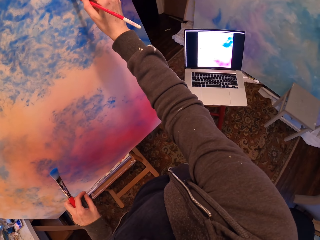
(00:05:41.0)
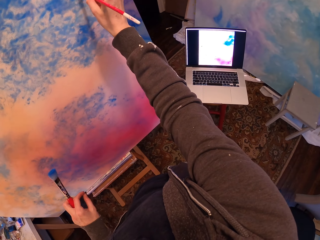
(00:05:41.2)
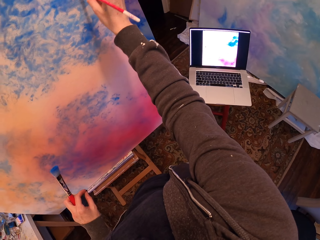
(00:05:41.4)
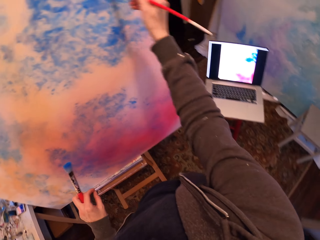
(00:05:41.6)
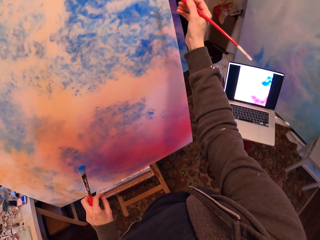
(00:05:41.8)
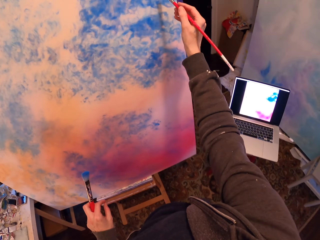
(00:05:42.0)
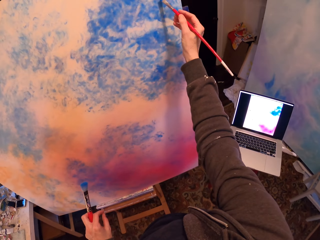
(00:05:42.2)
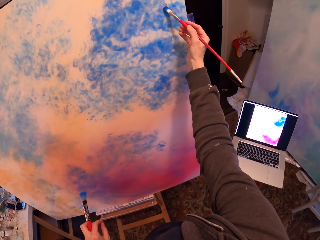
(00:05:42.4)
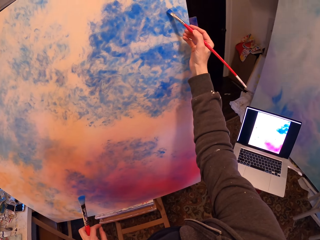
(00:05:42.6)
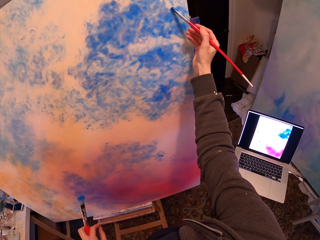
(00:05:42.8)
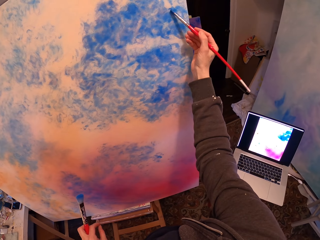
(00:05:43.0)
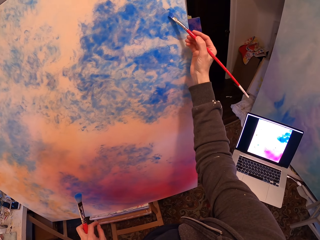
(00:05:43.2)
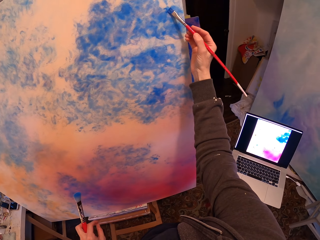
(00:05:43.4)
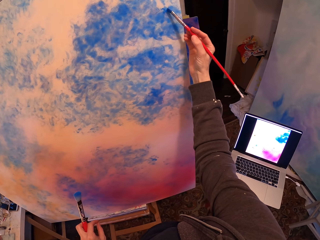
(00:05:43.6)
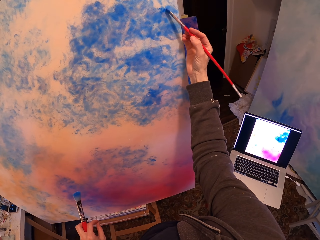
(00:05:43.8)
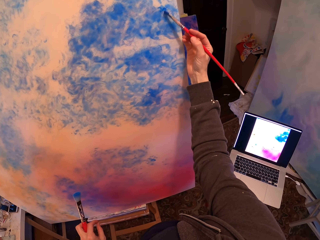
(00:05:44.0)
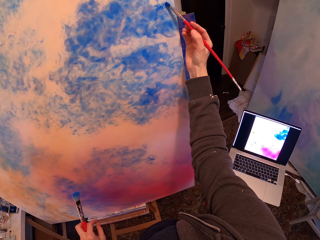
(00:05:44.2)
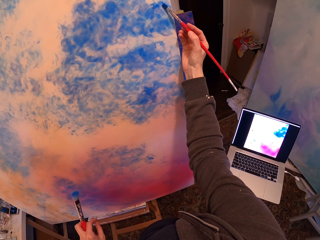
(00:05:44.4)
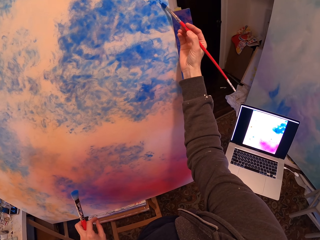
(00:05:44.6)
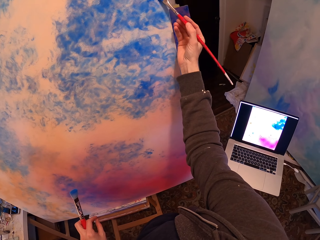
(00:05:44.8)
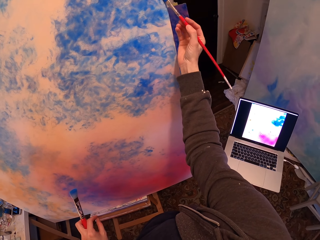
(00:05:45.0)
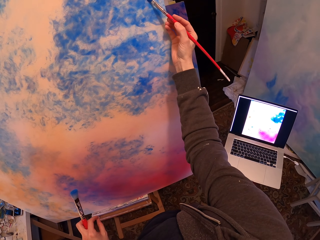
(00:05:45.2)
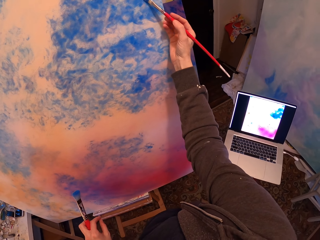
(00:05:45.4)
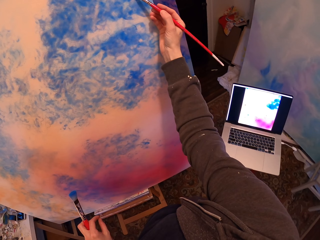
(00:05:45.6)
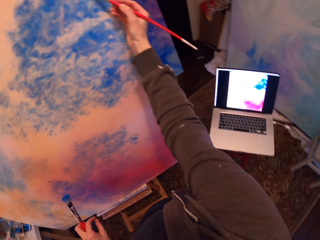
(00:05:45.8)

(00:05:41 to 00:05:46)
The camera wearer paints on a board.

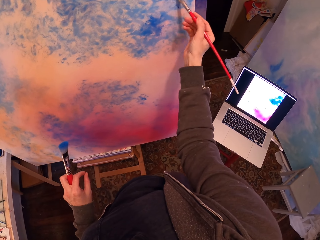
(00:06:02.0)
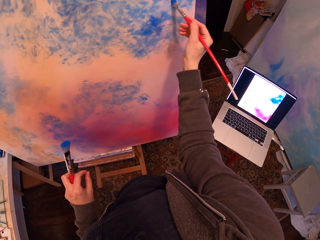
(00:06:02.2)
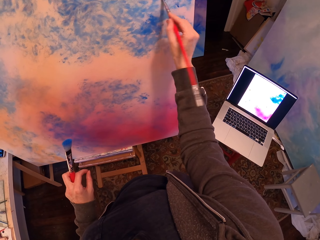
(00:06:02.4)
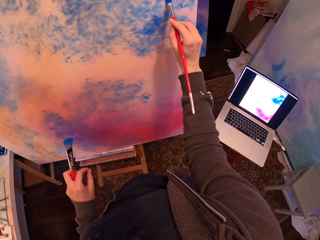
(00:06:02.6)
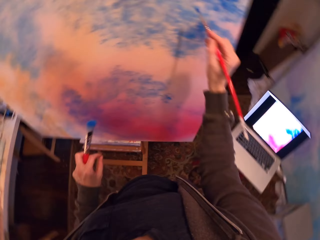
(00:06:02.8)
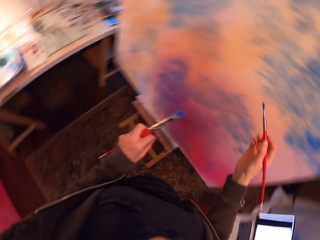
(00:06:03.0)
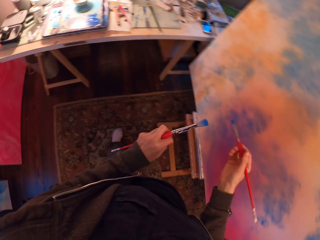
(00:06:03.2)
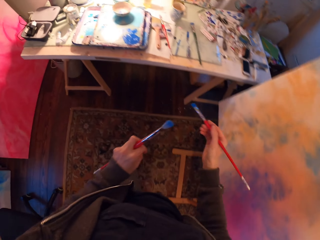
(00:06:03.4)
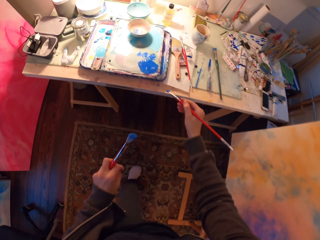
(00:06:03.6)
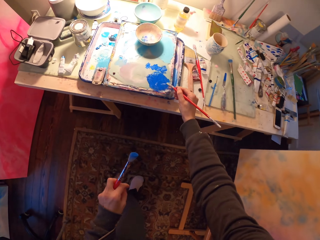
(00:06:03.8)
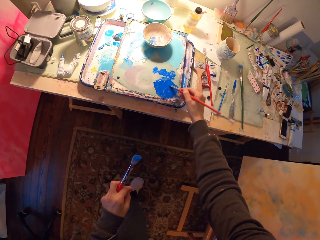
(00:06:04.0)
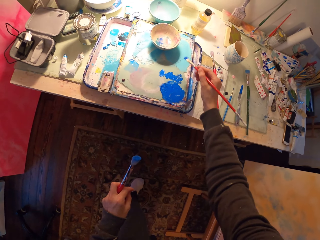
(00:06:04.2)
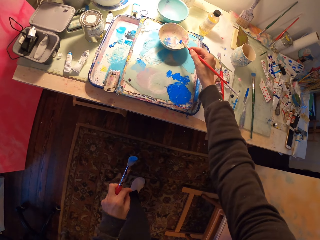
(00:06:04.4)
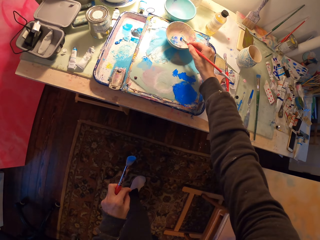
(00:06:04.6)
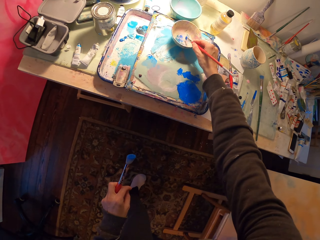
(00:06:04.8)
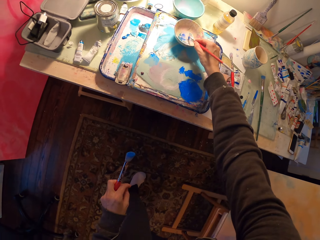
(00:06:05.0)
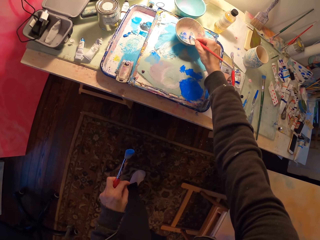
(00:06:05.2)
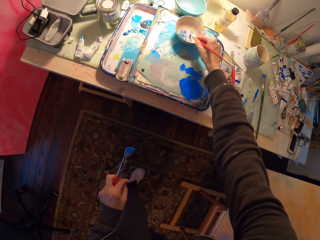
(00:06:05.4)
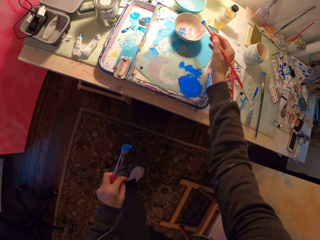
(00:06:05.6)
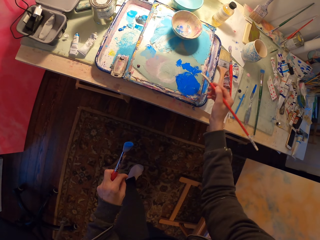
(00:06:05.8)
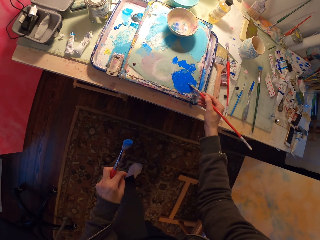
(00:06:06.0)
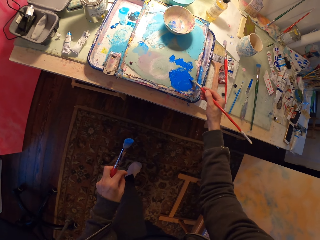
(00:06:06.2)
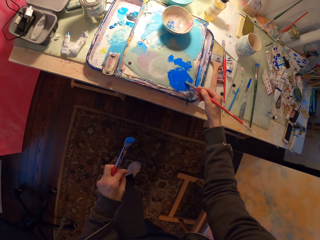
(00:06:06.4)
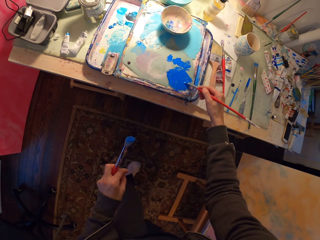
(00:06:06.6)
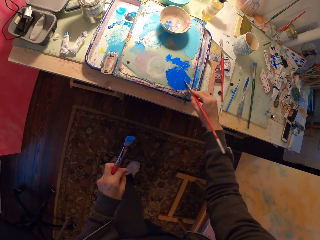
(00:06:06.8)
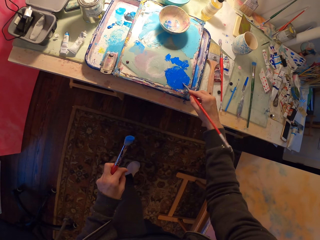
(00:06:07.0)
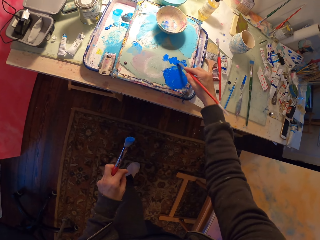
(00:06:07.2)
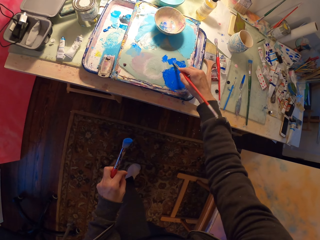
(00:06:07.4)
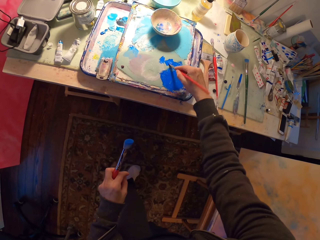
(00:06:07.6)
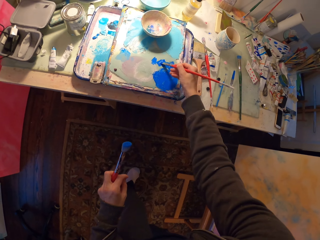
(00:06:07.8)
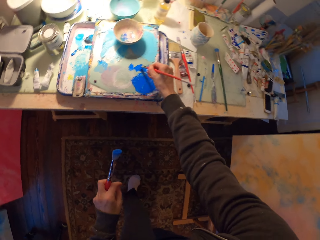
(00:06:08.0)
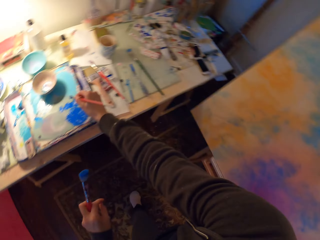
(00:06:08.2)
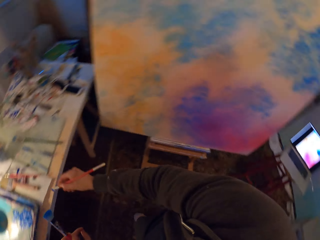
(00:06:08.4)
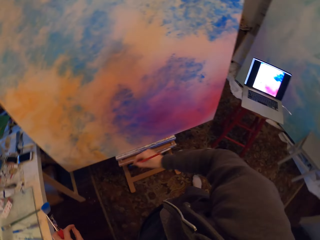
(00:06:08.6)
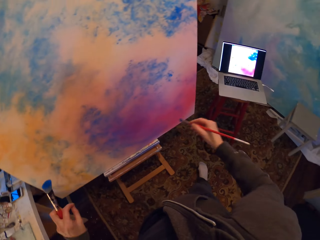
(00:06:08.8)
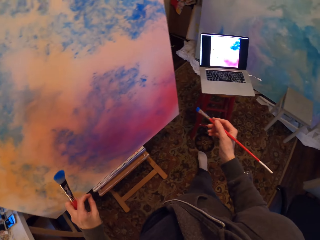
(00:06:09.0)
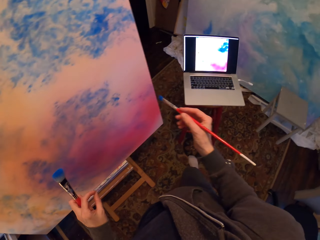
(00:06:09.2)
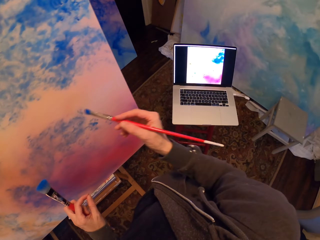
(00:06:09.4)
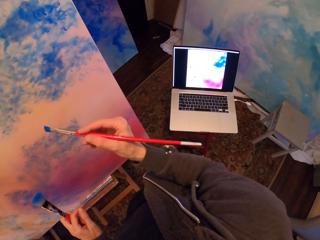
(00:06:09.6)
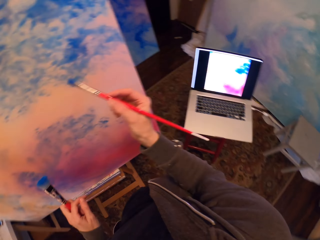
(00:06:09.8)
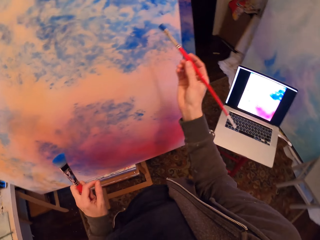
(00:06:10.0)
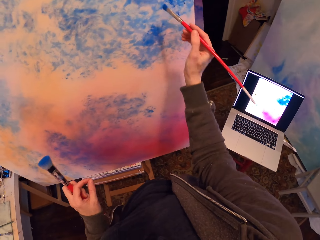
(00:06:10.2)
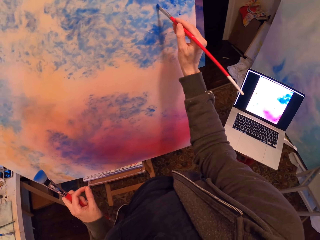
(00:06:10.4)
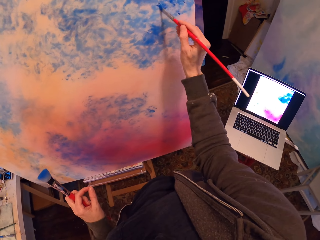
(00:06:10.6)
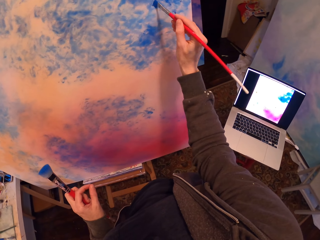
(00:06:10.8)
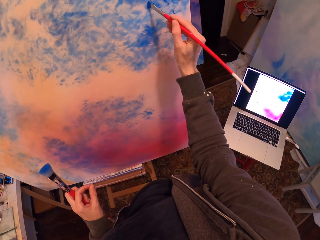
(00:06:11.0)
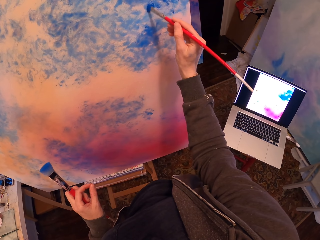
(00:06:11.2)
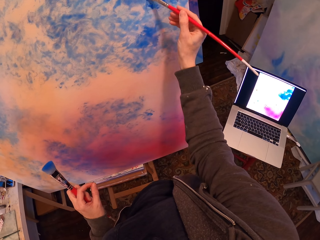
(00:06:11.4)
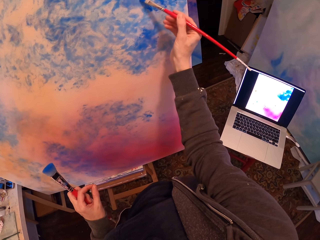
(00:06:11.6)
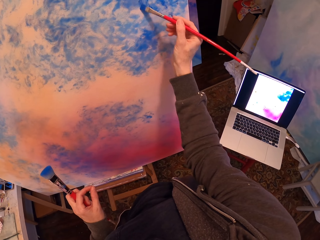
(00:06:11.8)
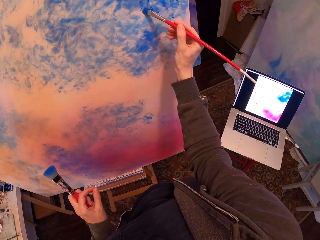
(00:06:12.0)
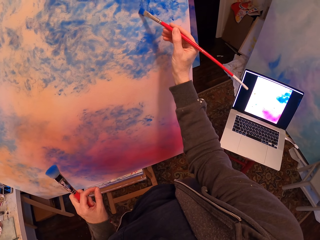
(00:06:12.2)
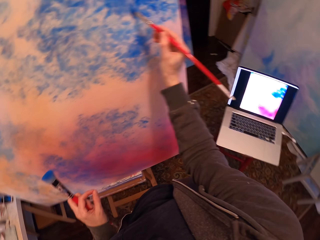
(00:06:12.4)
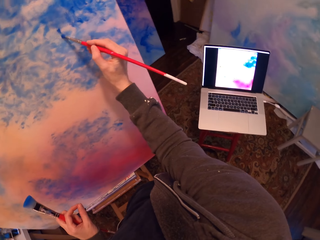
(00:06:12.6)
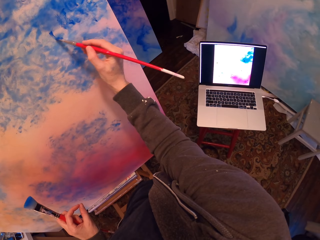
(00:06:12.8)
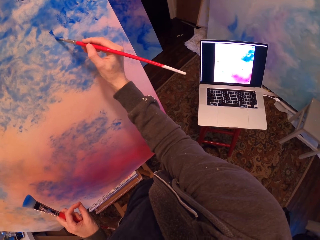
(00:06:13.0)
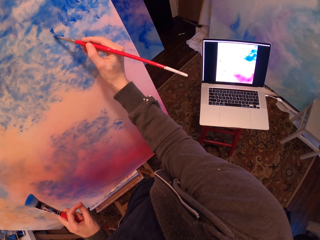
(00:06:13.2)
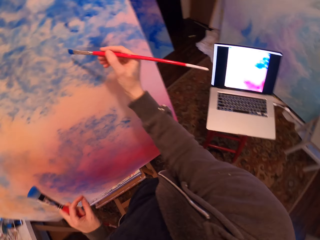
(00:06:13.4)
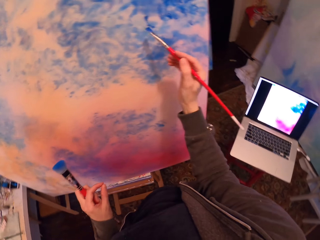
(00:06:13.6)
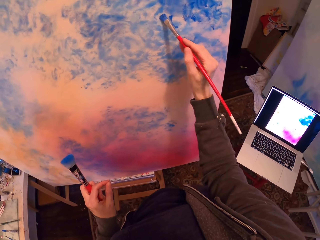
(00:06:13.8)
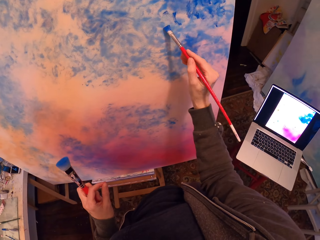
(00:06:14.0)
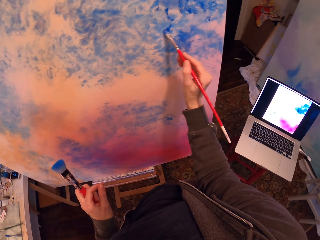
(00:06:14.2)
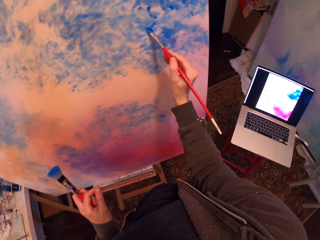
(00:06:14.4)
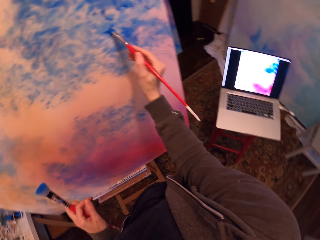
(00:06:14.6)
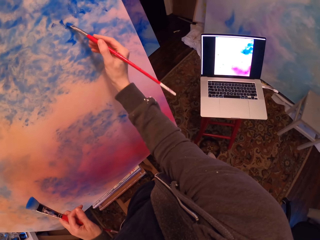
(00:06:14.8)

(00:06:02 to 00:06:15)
The camera wearer walks around the room. They do something. They brush on the board. They do something. They walk around the room. They paint on the board.

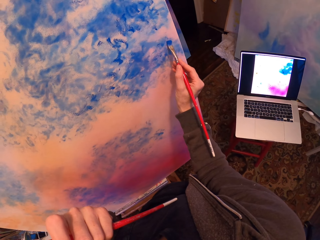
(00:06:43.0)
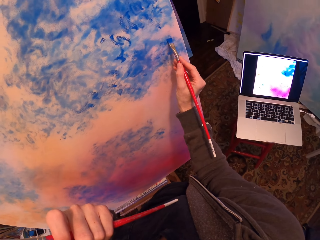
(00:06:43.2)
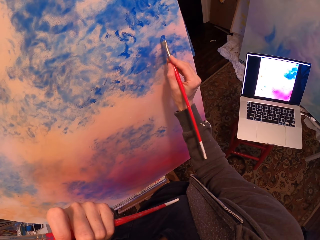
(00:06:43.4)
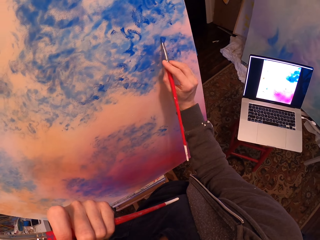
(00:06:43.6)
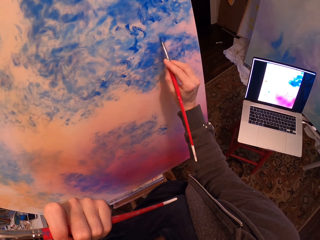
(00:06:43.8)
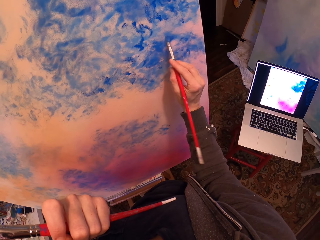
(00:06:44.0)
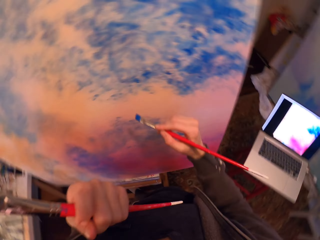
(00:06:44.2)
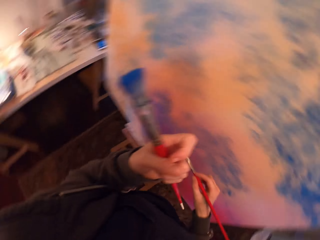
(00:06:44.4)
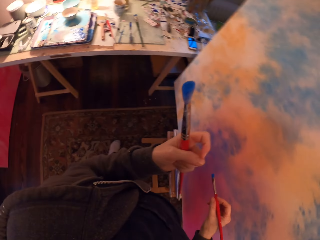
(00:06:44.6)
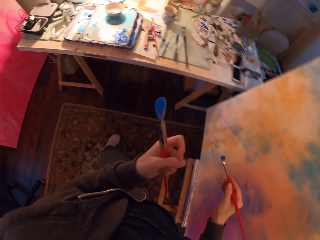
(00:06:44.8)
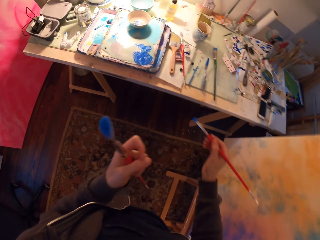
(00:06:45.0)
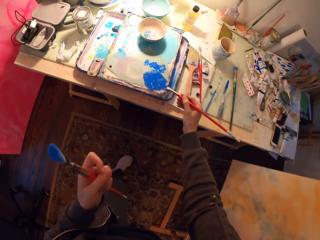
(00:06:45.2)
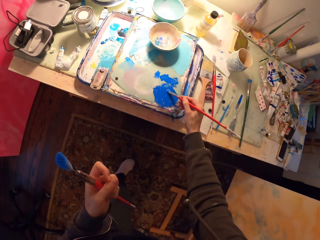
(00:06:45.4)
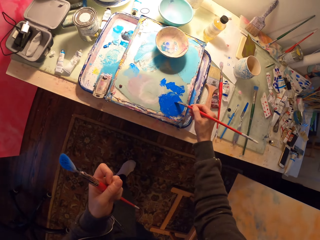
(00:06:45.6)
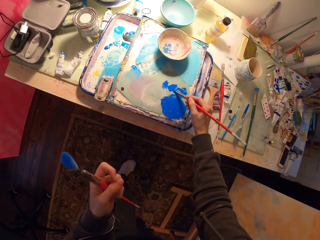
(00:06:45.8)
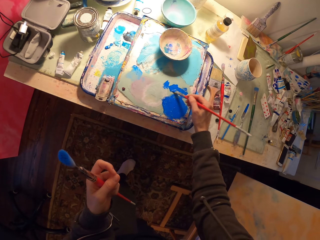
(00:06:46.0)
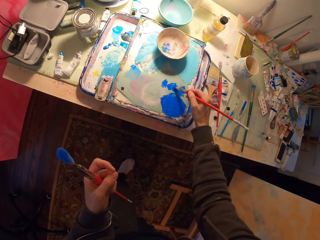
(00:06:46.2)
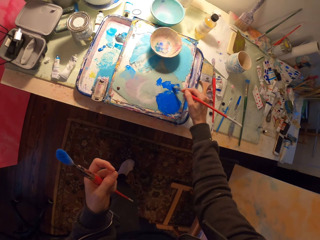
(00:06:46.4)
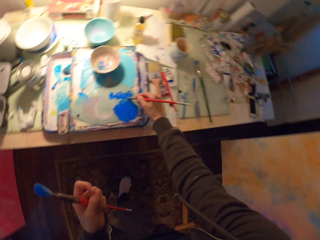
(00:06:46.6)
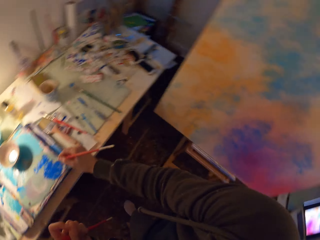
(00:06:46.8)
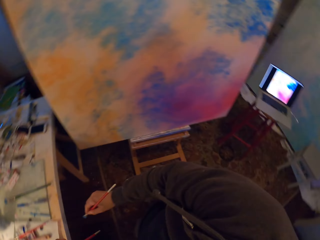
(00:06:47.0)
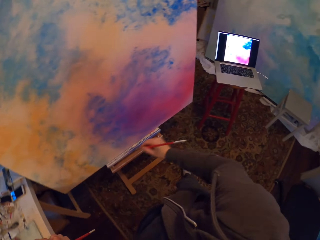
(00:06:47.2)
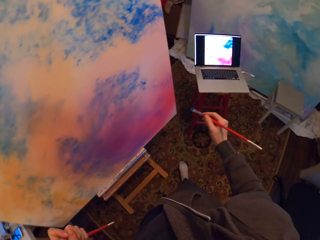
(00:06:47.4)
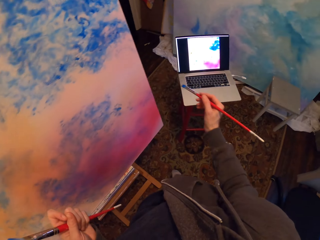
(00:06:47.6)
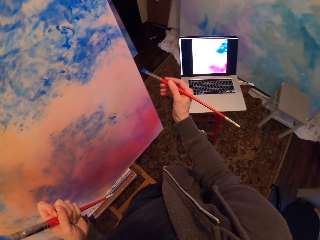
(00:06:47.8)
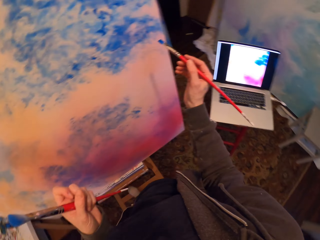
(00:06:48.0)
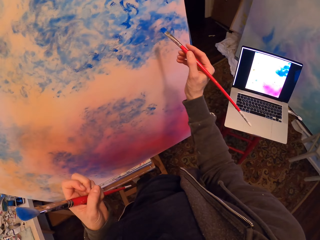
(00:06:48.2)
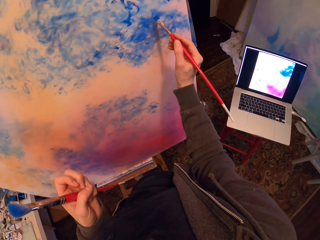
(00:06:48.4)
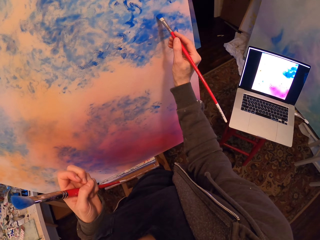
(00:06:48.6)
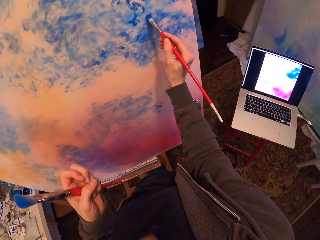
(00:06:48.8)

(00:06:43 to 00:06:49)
The camera wearer walks around the room. They do something. They walk around the room. They paint on a board.
